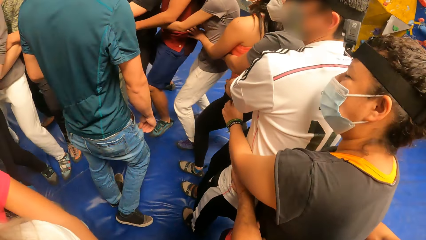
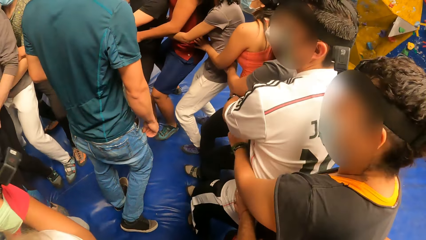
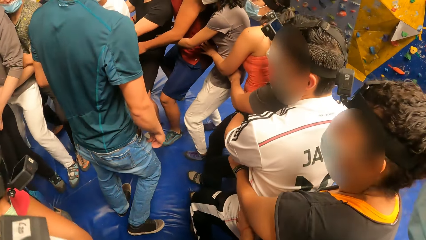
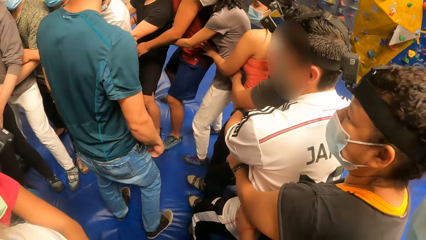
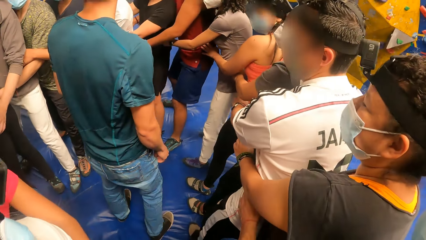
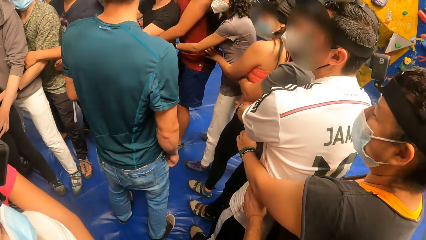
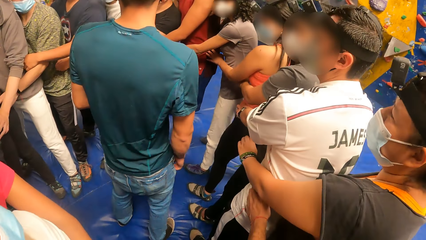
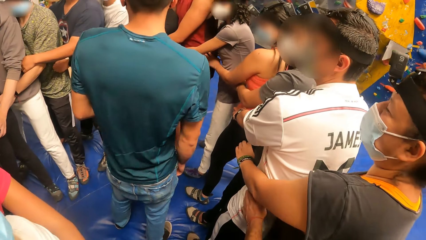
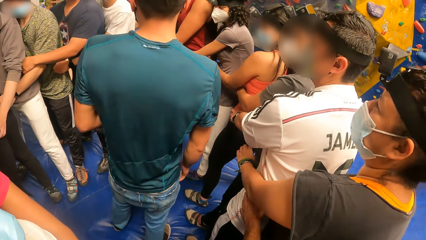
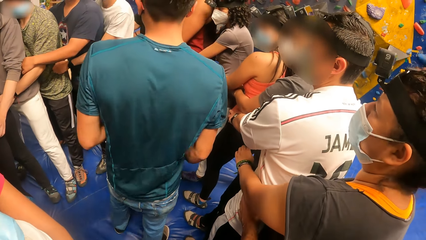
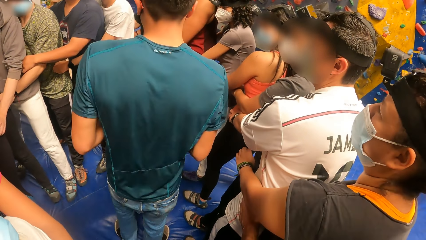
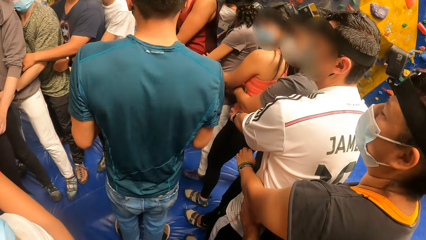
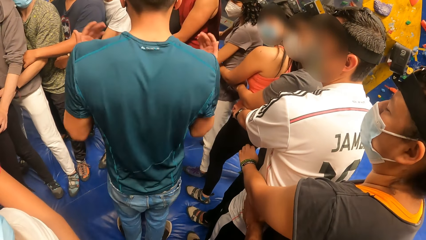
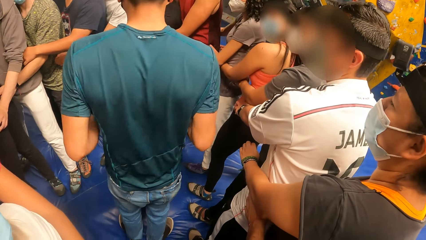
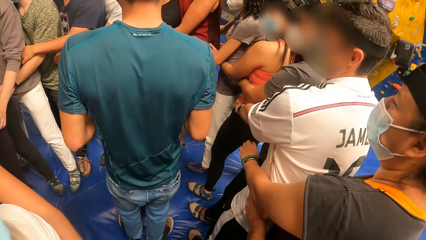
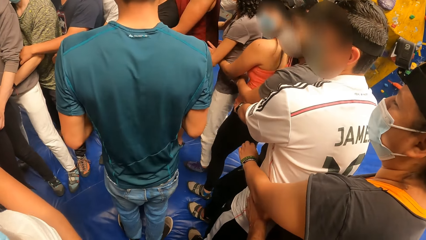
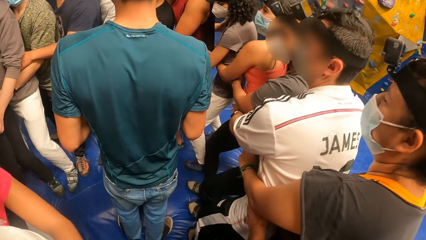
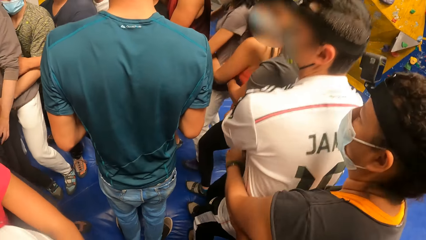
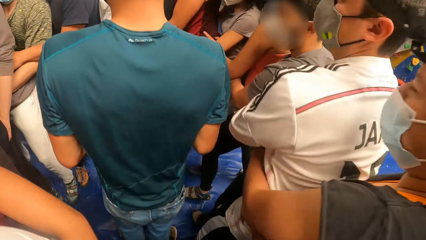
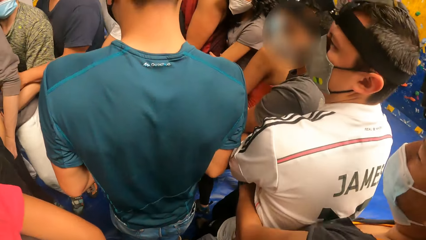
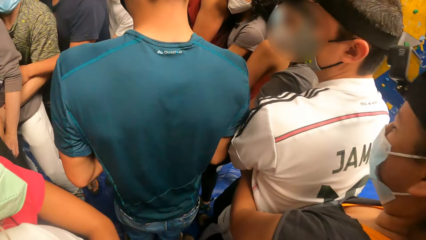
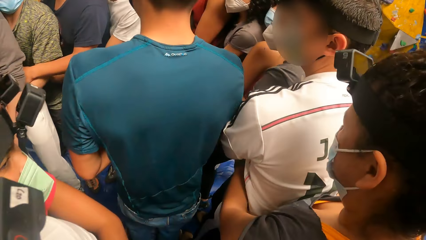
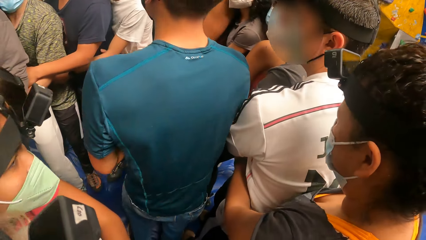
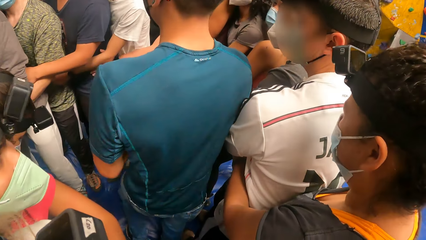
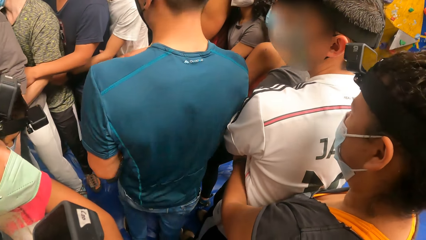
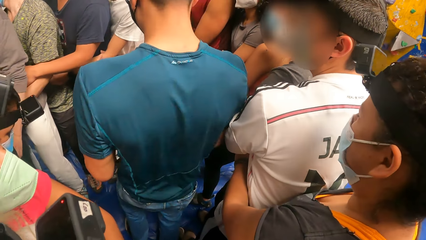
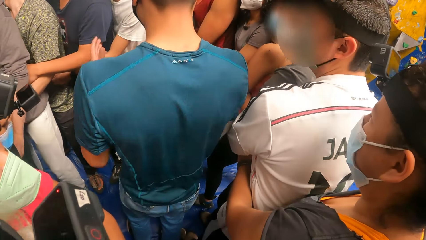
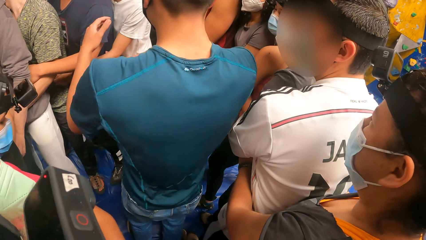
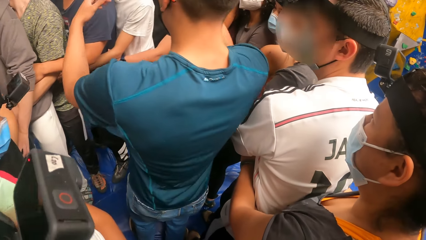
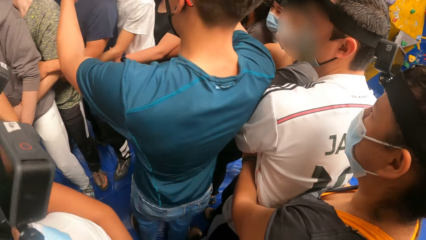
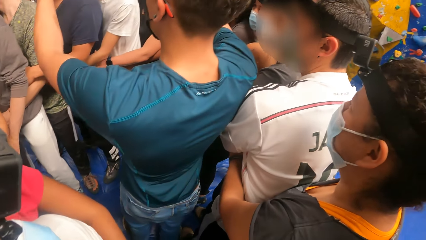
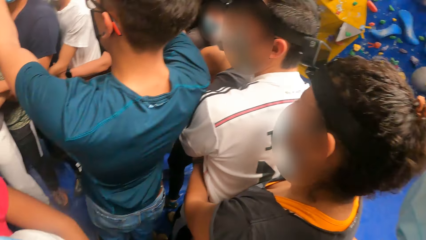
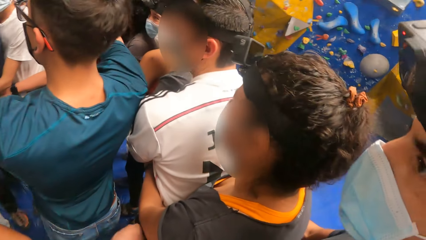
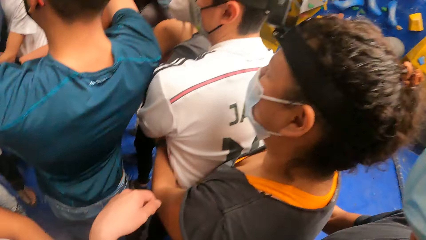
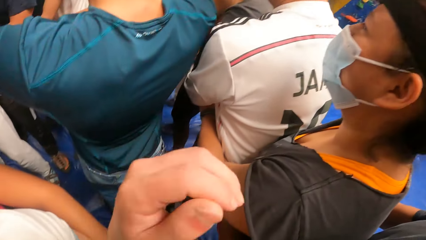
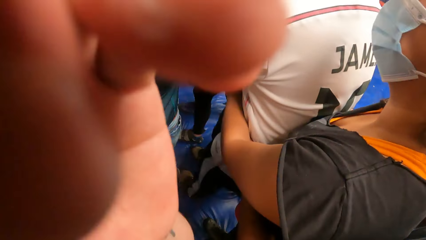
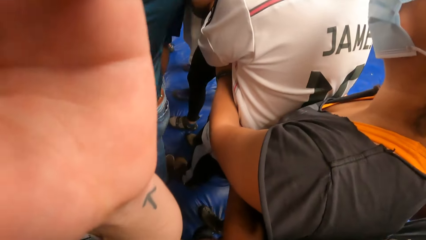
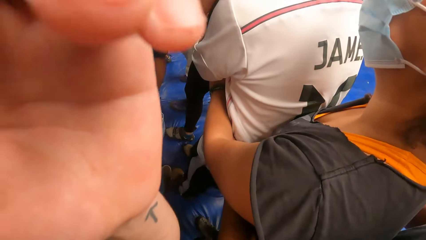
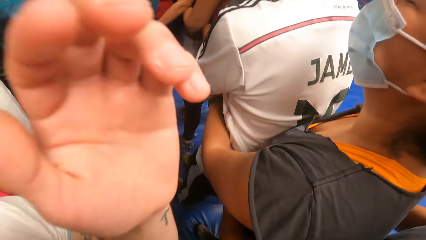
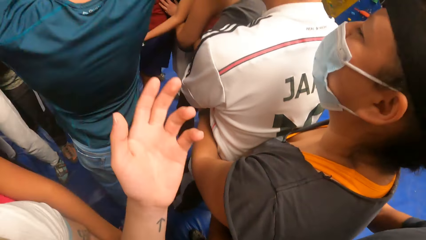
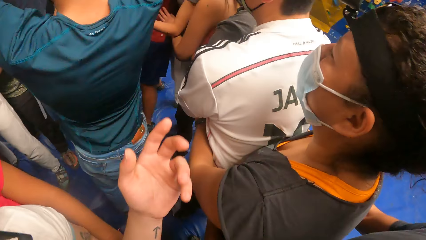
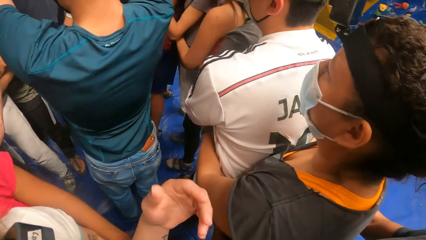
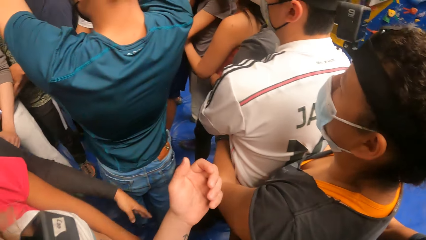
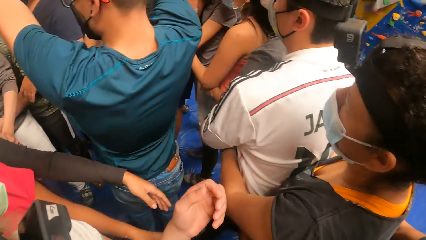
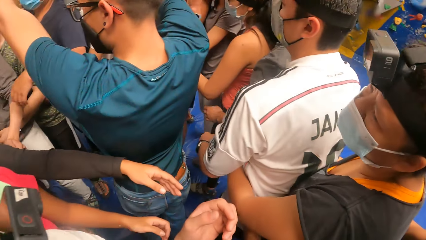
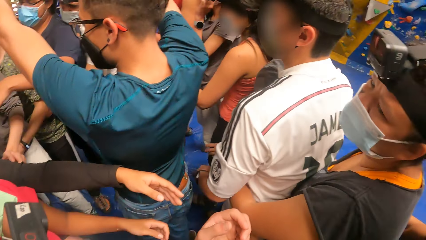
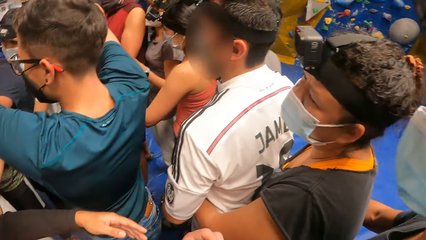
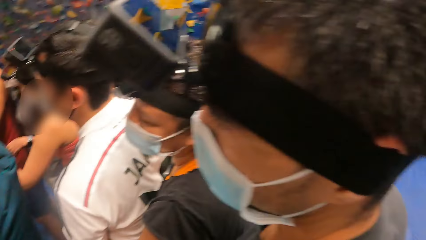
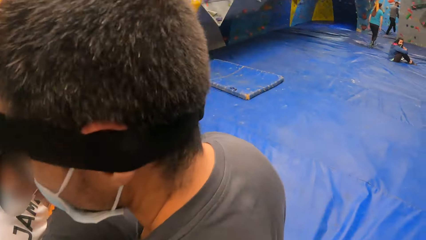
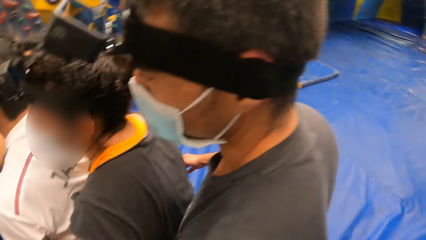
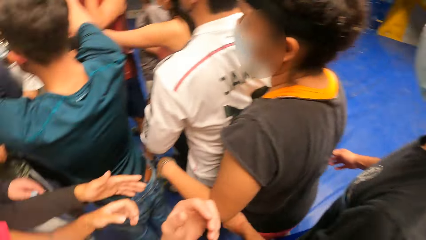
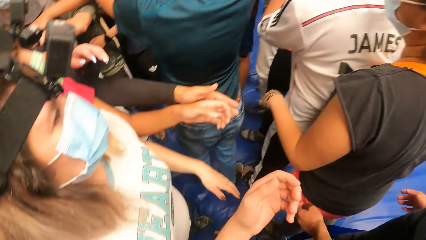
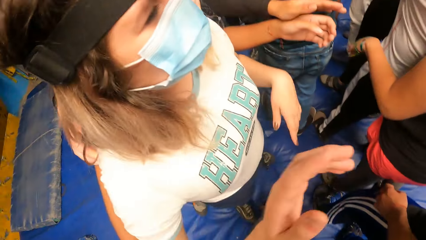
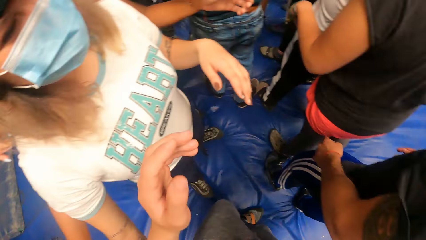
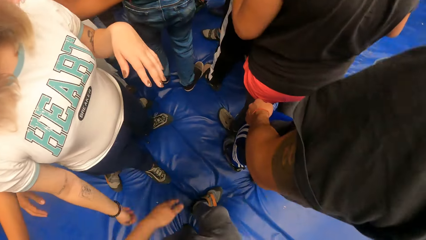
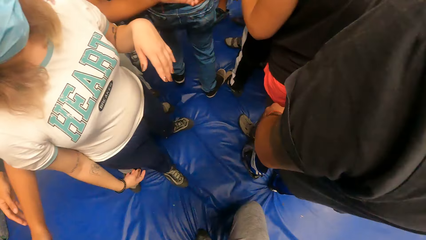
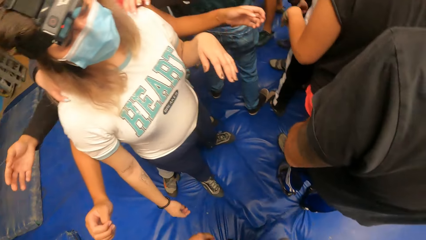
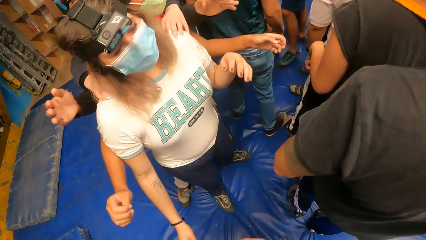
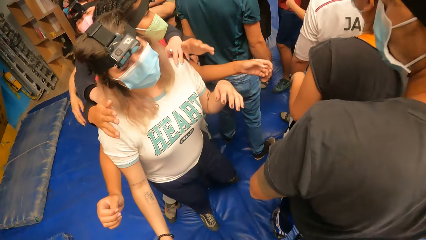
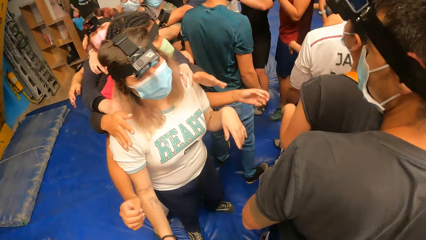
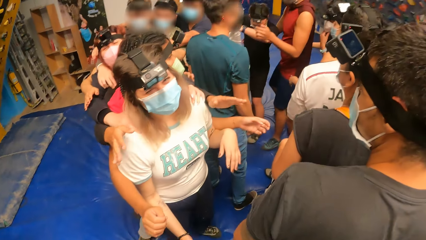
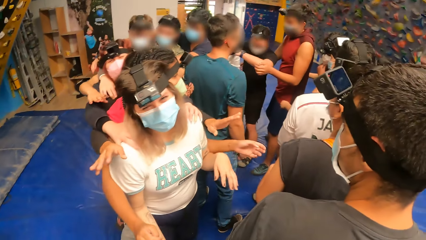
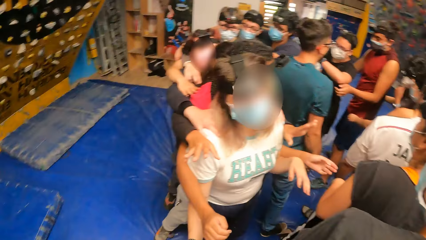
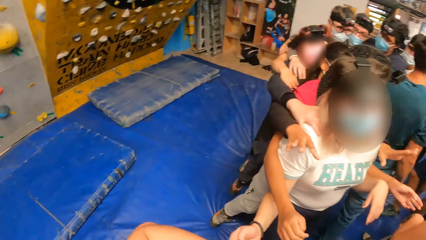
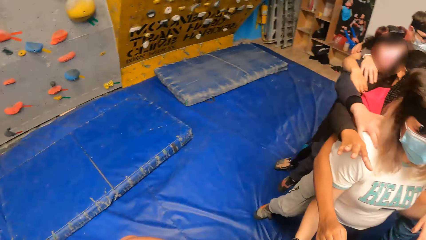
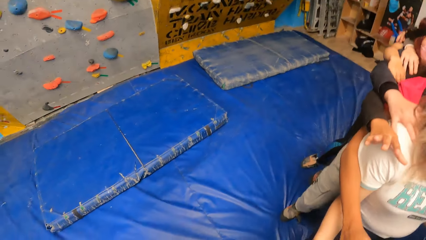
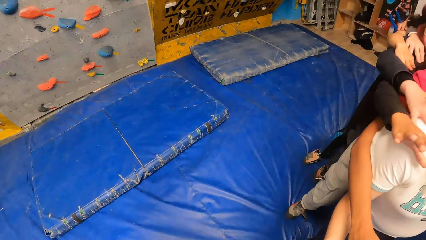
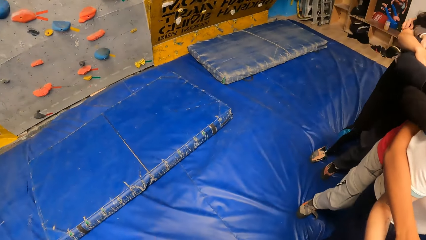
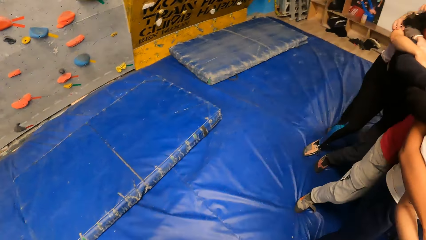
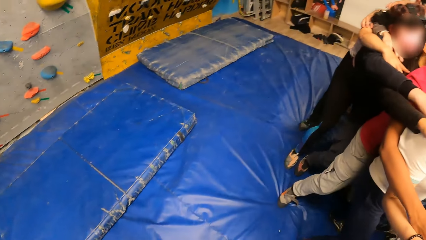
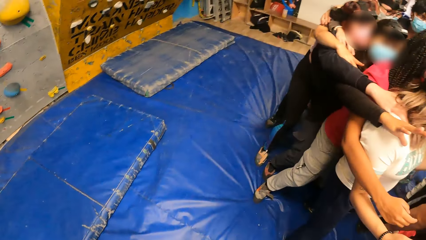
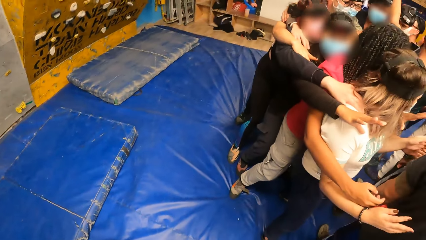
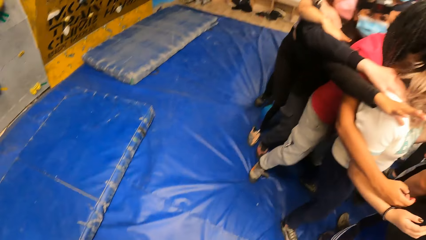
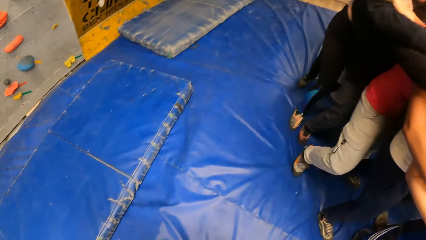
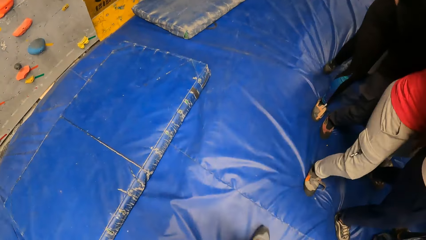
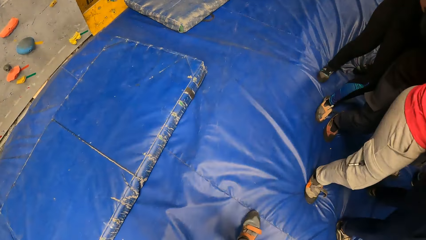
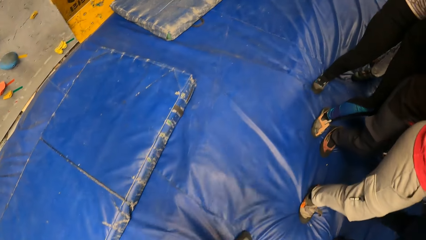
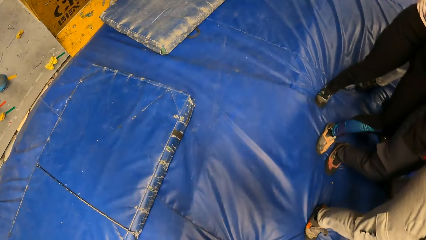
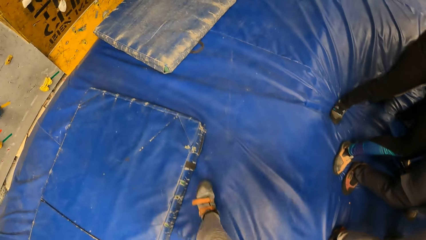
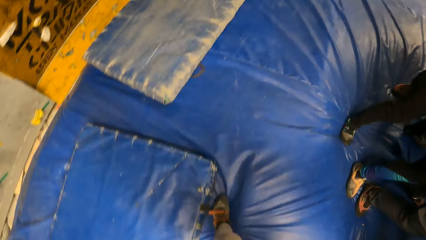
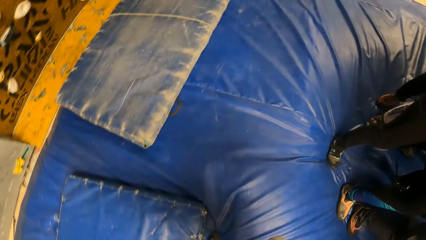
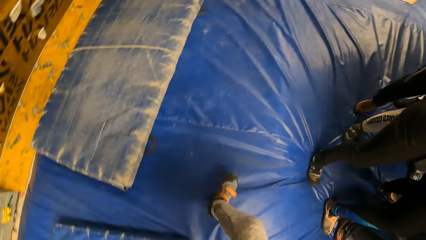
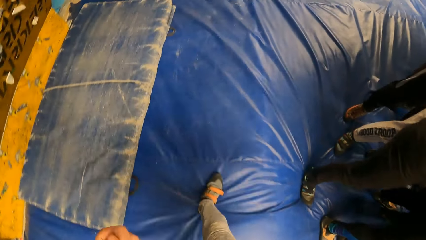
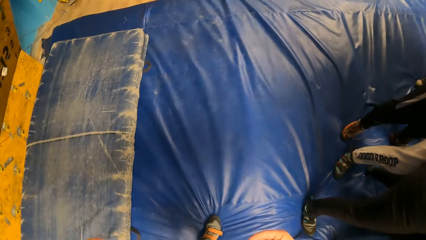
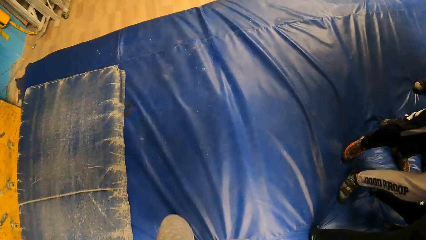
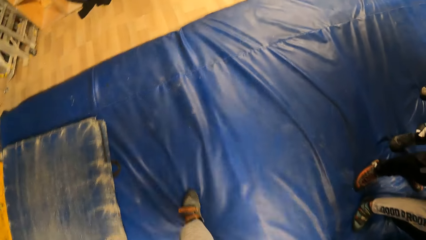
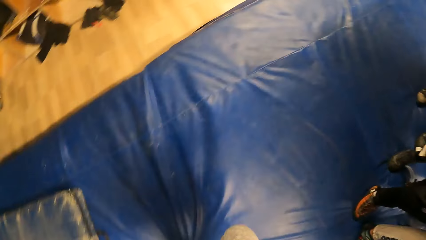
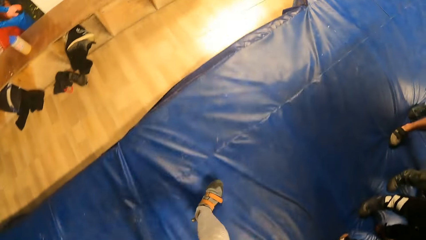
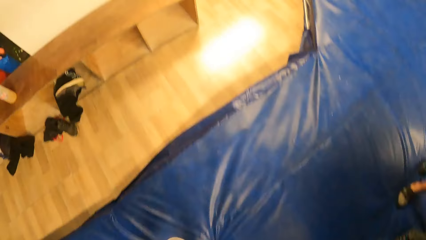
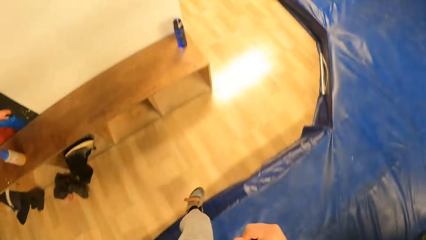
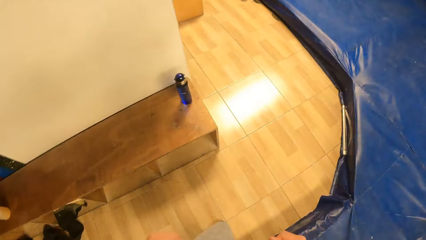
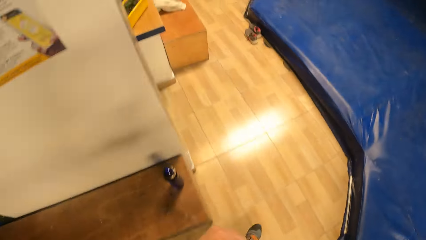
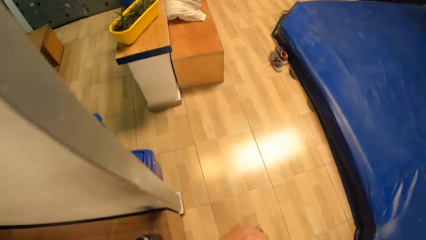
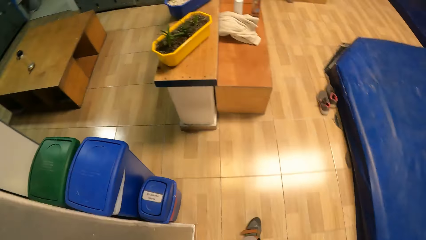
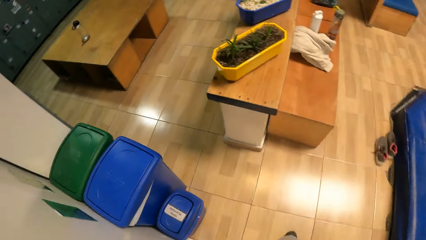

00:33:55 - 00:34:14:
A man makes a hand gesture. The camera wearer jumps in a circle. She raises her left hand towards the camera and withdraws her left hand from the camera. She turns around the room. She walks around the wall climb blue mat. She walks towards the cabinet.
